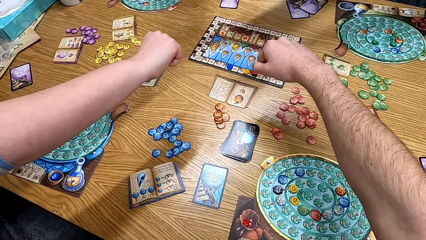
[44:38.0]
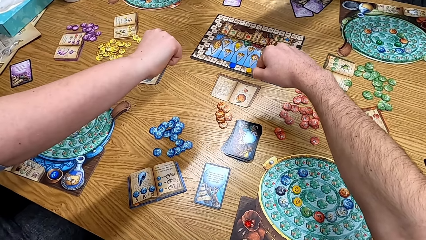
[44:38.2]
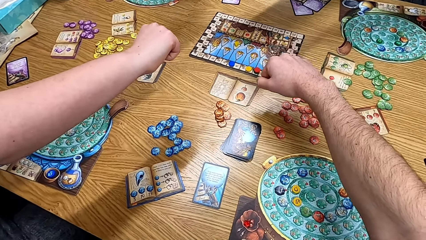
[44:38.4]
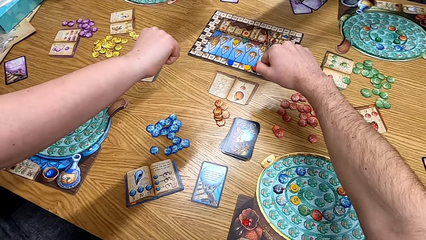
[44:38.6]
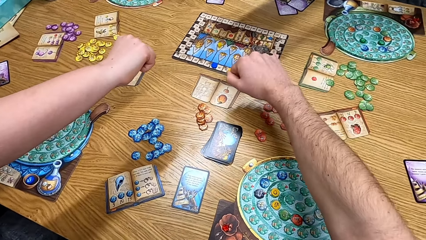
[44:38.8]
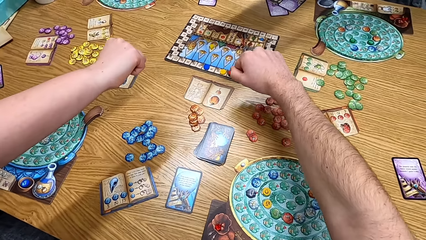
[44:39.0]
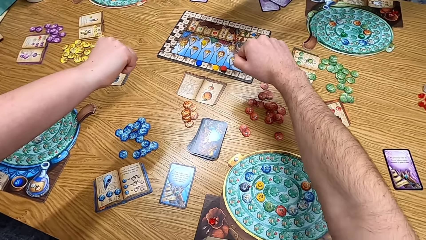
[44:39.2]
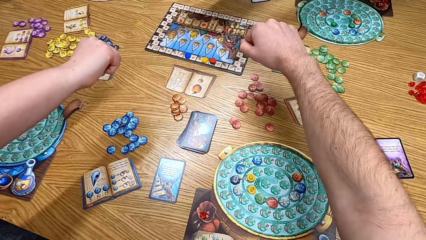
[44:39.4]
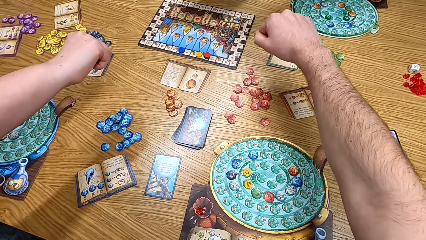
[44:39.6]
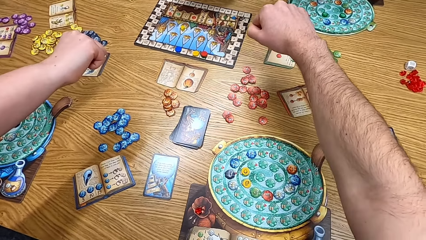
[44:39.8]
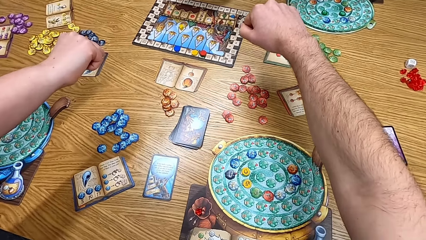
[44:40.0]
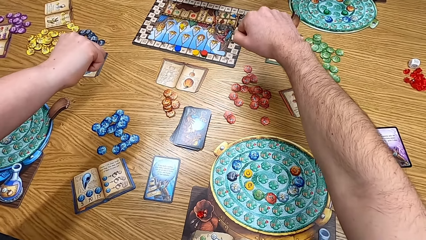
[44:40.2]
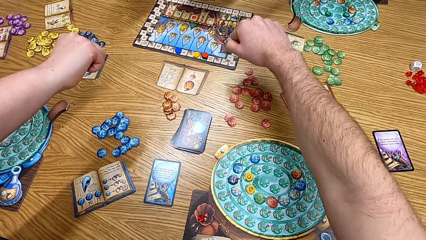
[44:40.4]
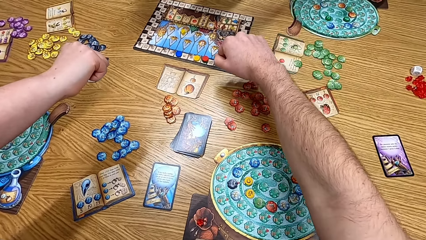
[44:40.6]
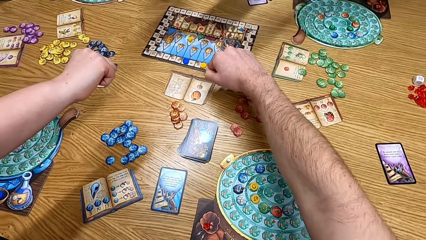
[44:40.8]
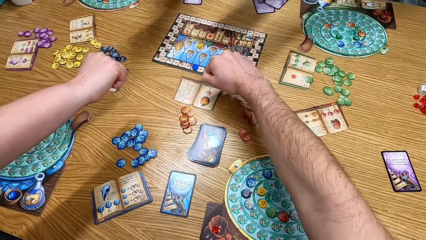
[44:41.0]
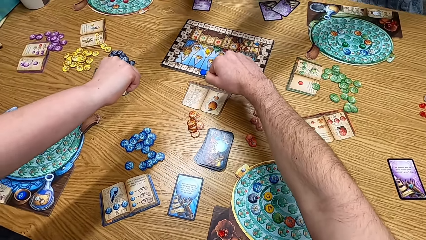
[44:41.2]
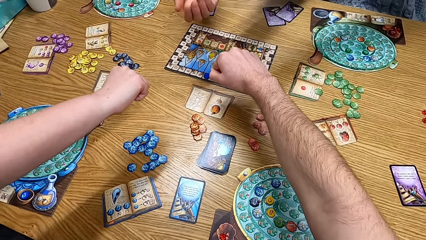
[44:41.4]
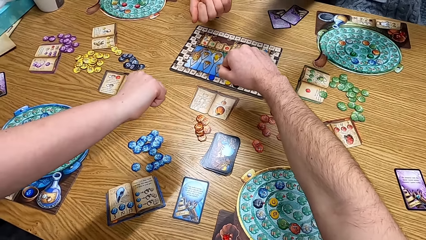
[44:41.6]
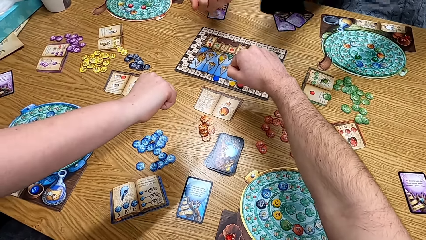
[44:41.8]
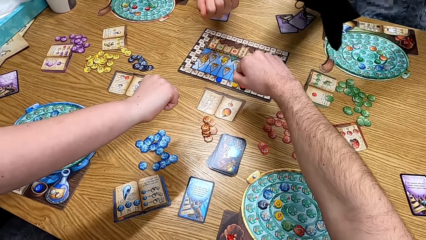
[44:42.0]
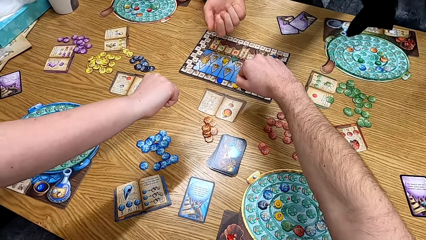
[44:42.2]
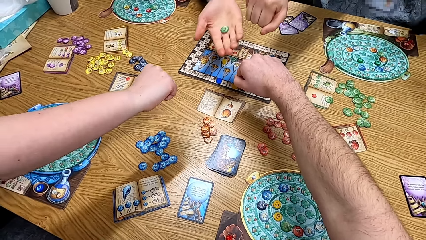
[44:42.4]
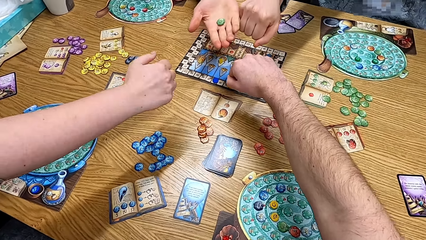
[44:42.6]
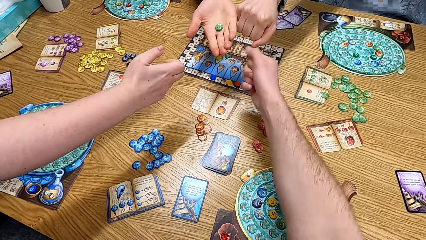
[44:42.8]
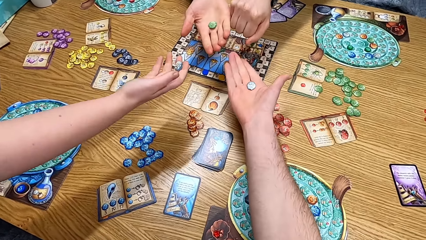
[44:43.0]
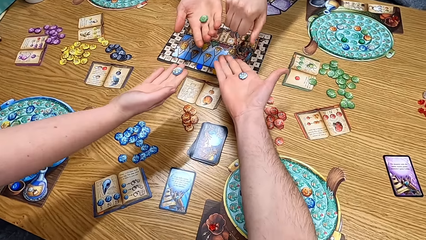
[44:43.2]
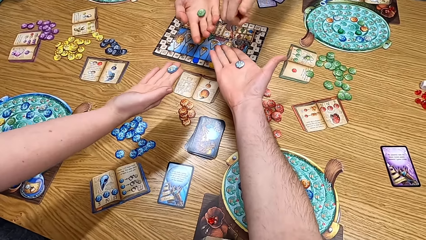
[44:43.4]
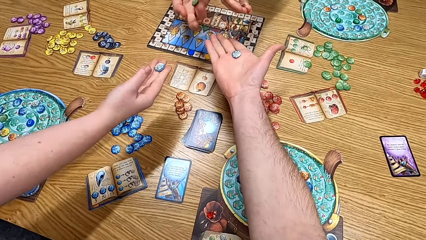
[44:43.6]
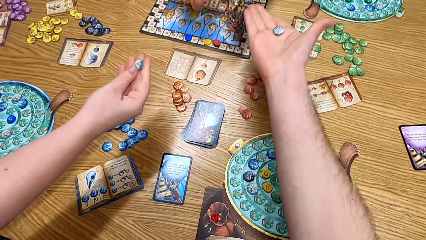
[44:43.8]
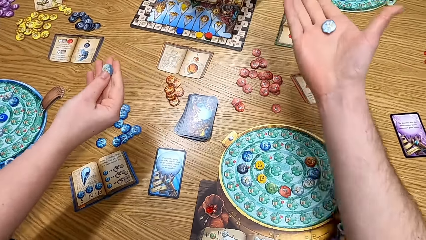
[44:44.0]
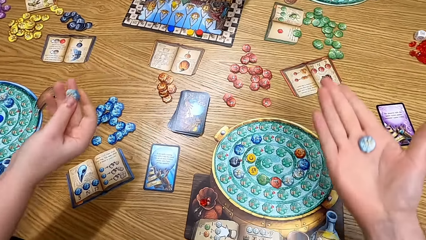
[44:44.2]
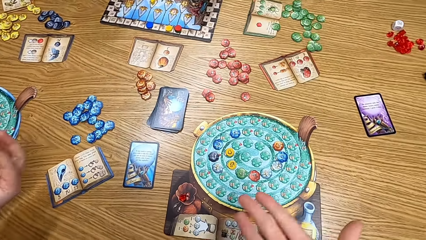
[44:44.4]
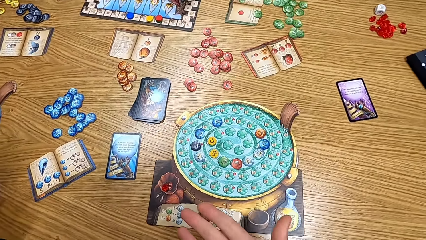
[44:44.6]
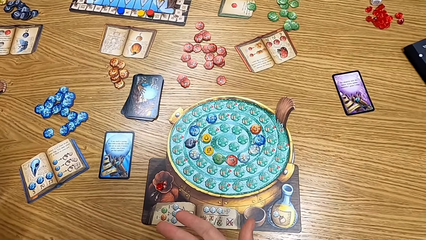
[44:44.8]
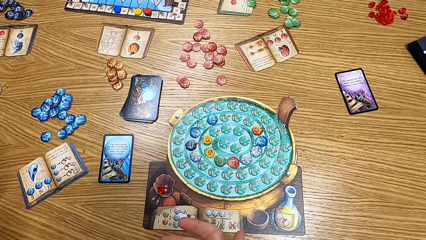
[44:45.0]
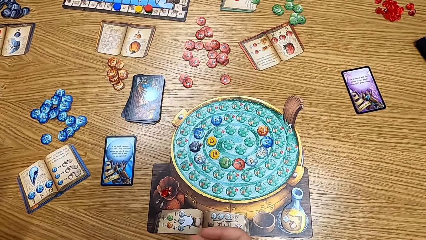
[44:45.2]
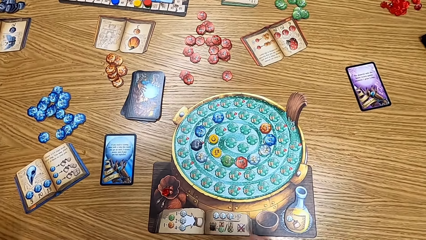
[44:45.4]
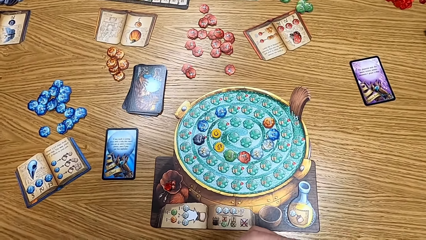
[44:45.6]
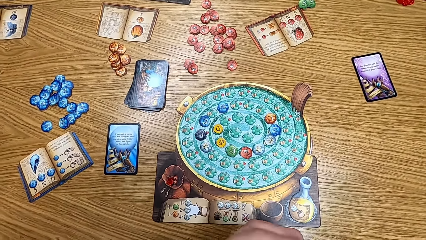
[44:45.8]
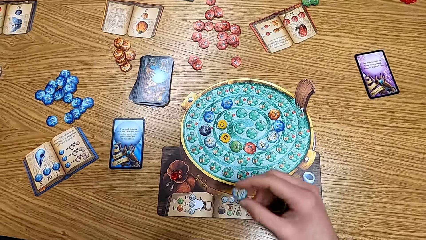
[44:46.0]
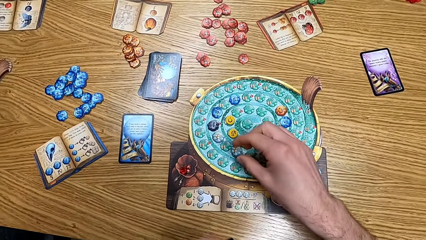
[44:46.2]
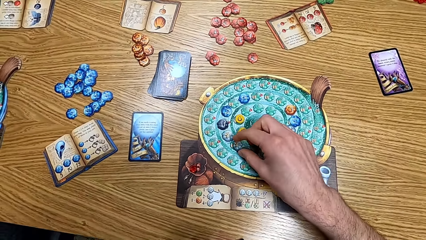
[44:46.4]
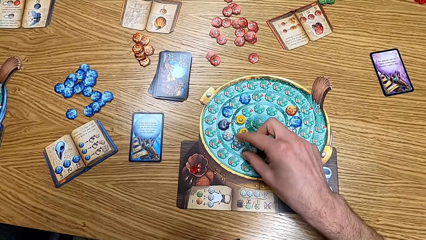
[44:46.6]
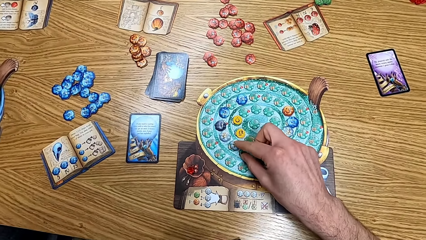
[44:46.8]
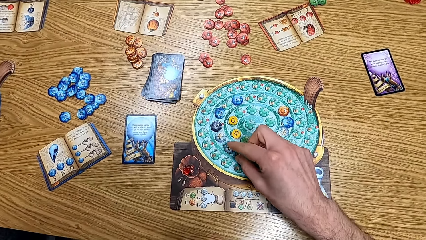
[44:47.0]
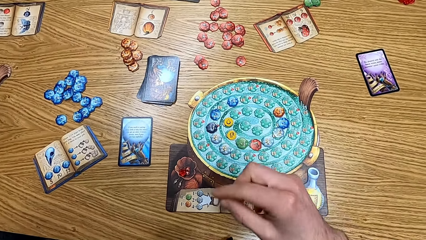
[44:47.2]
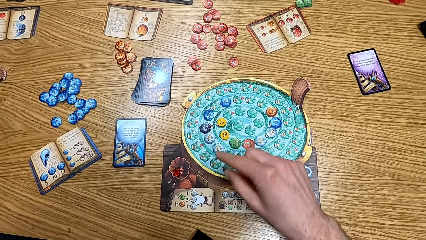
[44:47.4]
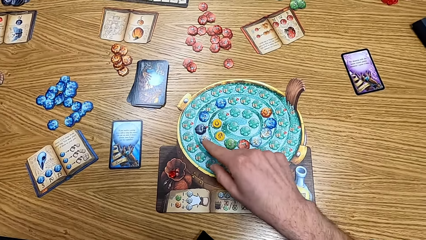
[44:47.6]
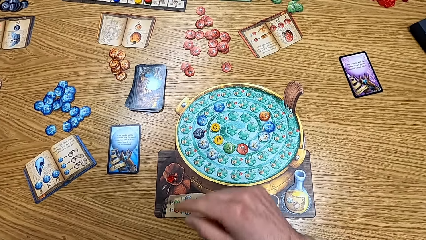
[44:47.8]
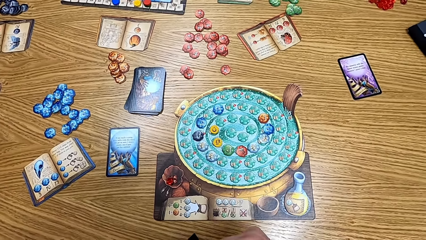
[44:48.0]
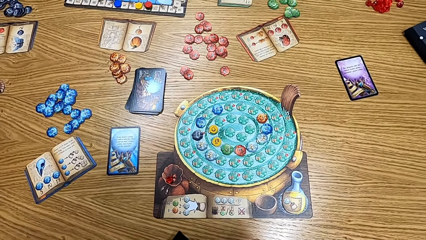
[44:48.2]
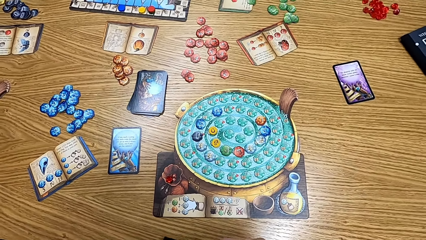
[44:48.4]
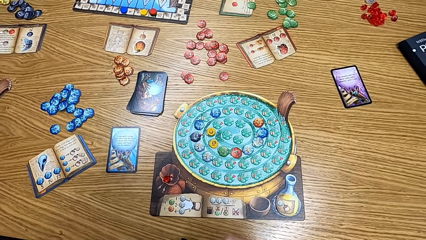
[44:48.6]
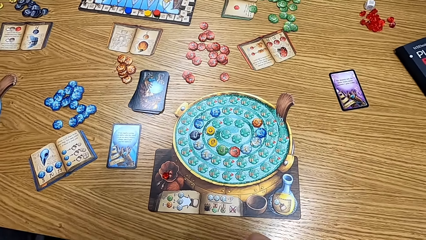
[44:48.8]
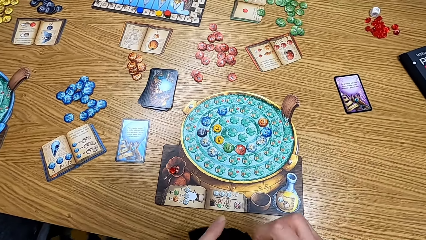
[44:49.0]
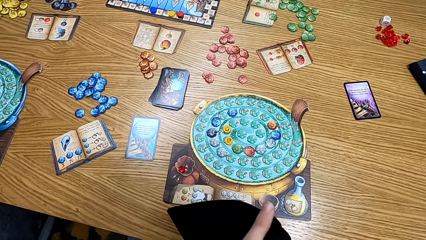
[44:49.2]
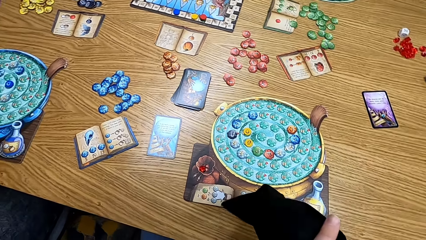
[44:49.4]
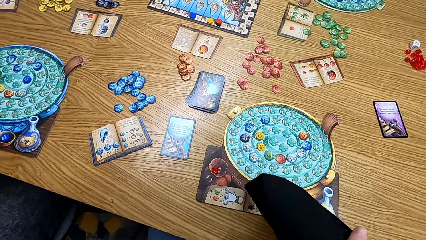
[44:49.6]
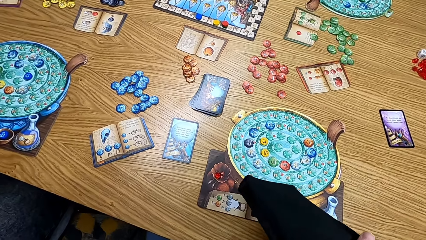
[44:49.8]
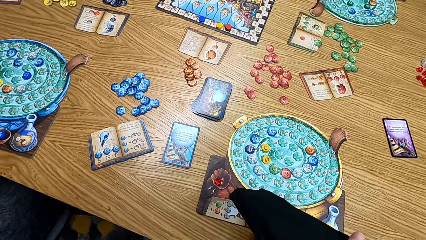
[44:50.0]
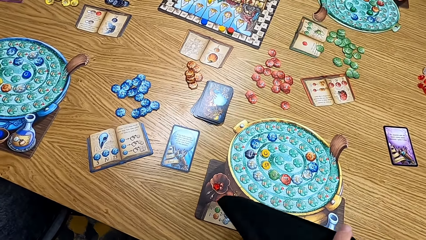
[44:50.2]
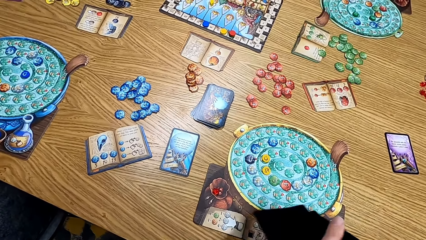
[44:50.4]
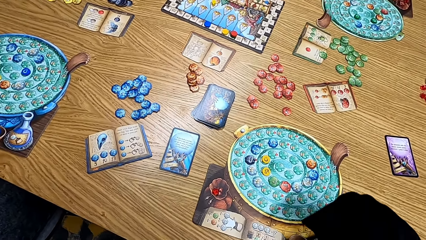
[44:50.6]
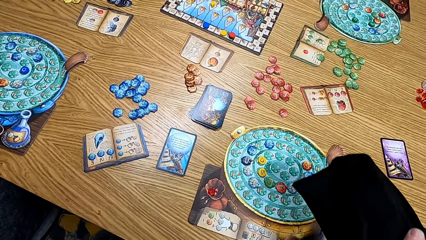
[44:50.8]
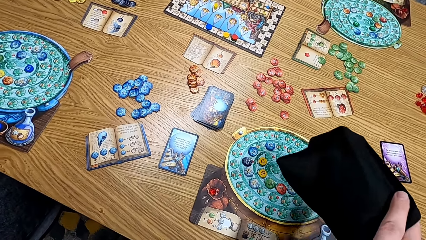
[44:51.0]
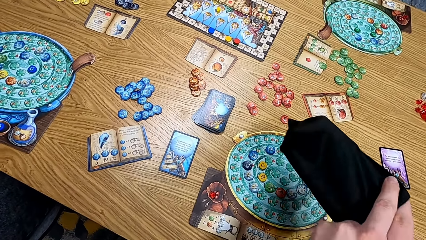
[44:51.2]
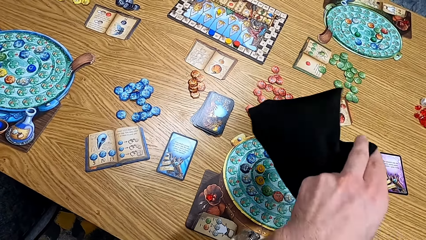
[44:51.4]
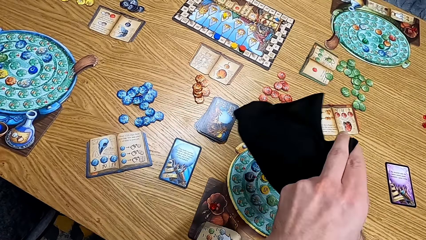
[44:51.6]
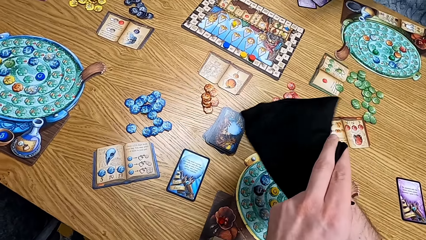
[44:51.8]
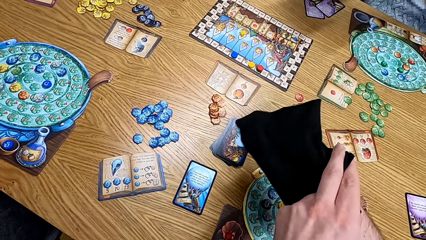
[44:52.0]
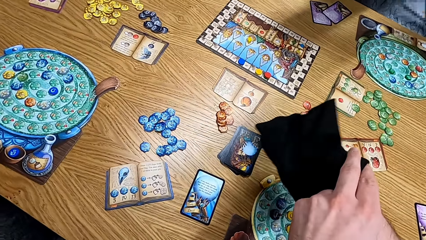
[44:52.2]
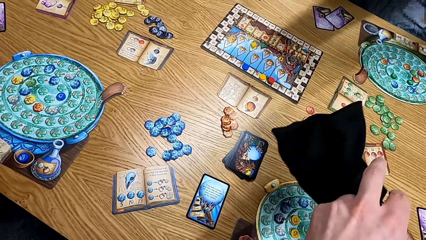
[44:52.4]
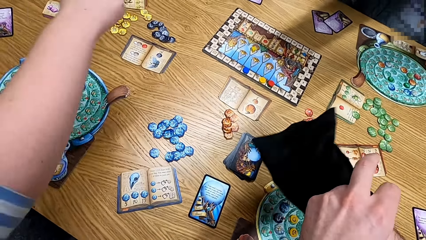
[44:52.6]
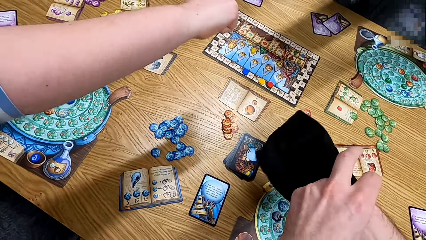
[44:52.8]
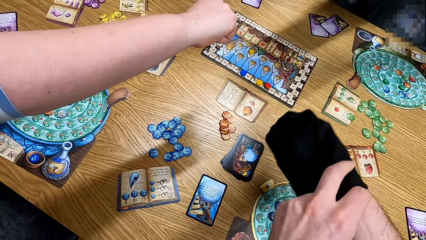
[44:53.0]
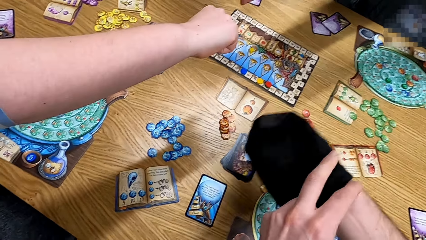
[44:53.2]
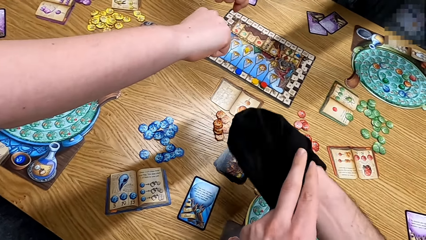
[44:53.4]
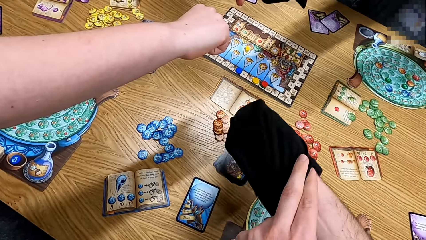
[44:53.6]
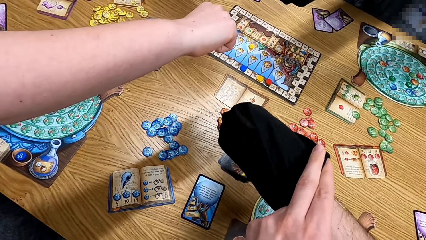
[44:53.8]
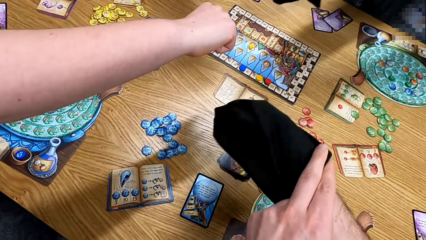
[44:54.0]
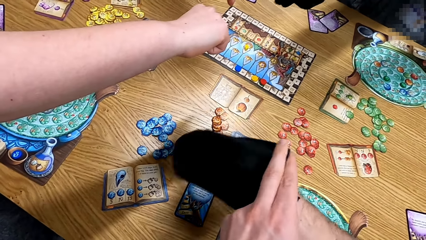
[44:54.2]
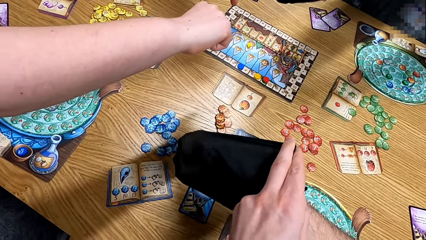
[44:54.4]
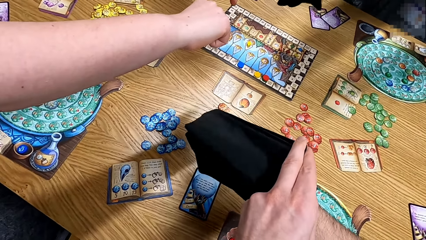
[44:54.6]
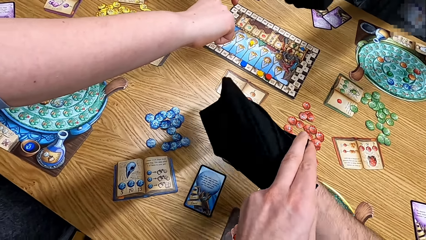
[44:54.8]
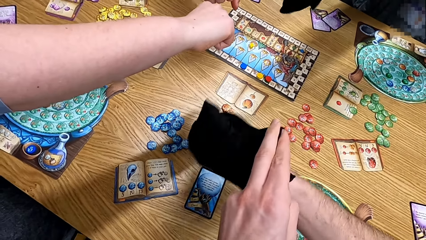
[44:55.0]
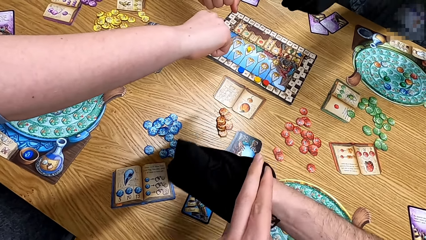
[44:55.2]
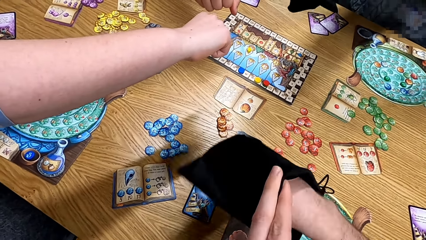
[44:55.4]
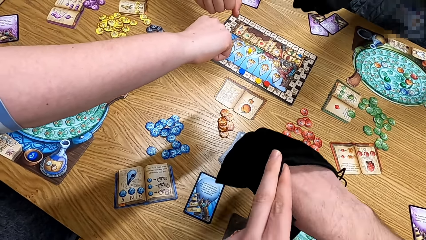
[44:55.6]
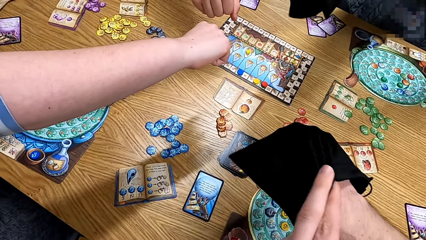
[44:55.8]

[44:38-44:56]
The camera wearer puts his hands on the table. A lady checks the token. Another lady checks the token. The camera wearer checks the token. He shows off his card. He looks at the card. He plays the board game. He puts the card on the table. He shakes the cards in the bag. The other lady stretches the hand.
